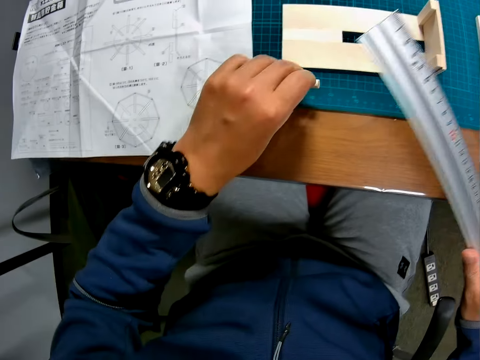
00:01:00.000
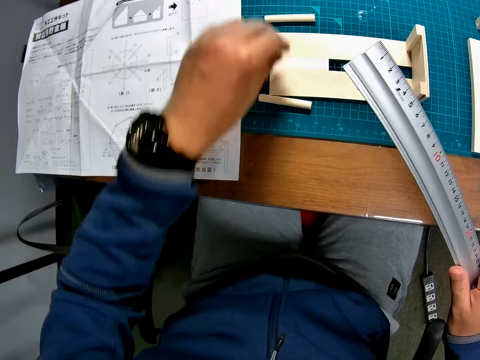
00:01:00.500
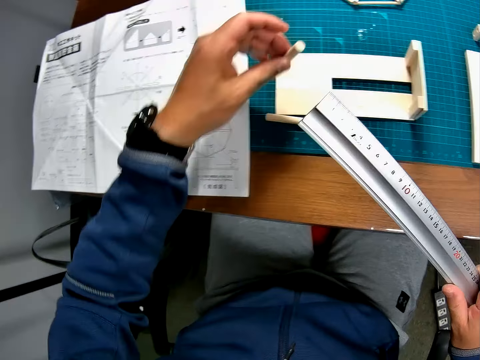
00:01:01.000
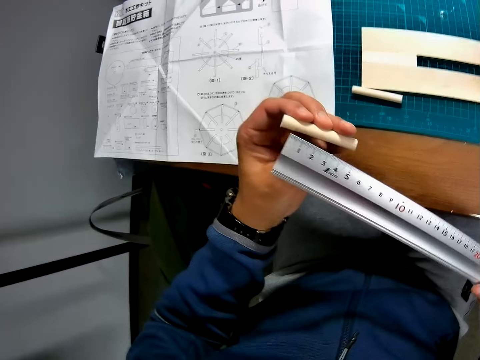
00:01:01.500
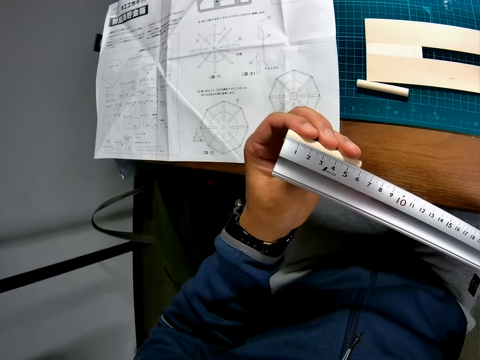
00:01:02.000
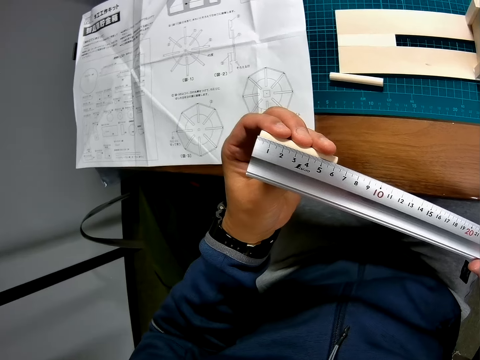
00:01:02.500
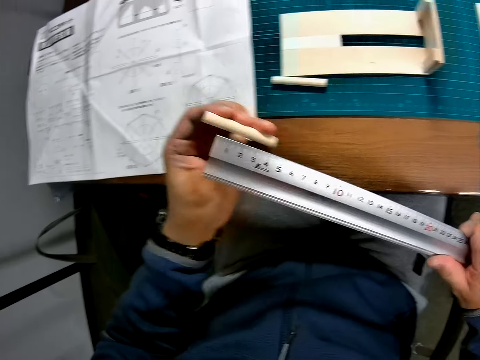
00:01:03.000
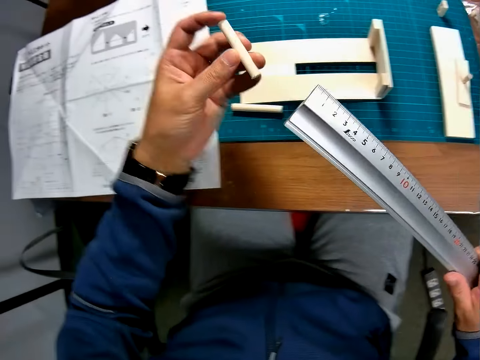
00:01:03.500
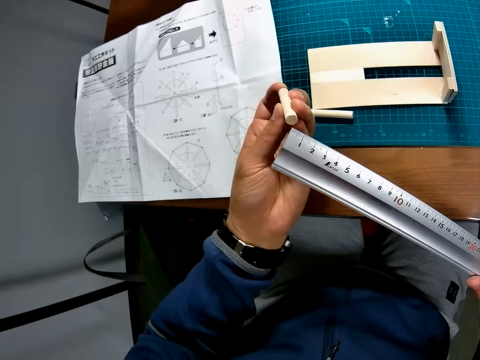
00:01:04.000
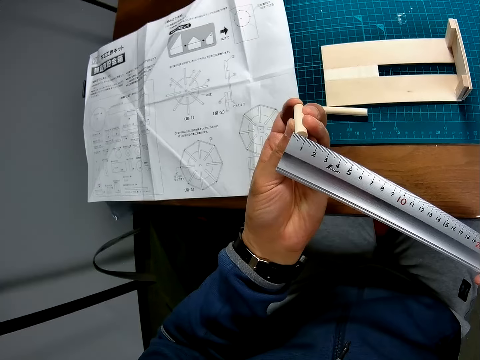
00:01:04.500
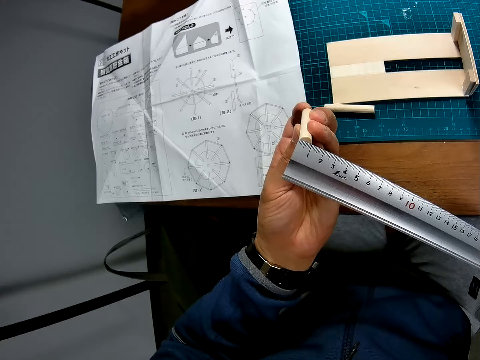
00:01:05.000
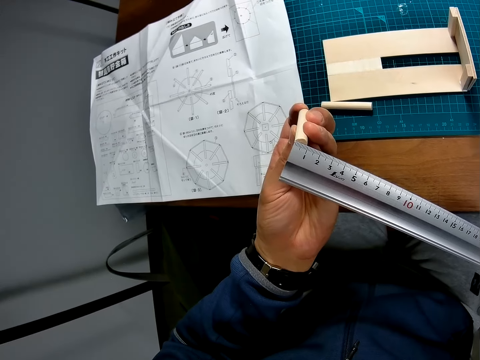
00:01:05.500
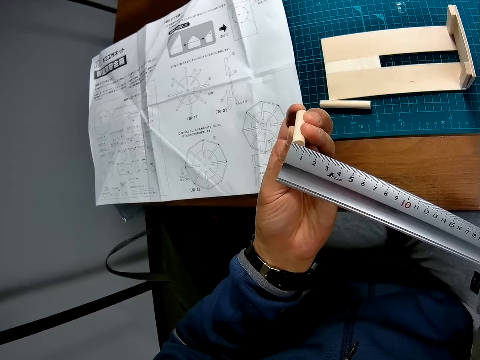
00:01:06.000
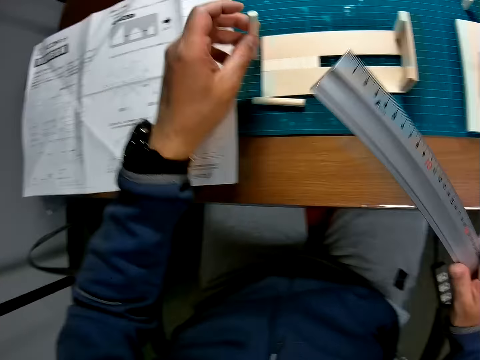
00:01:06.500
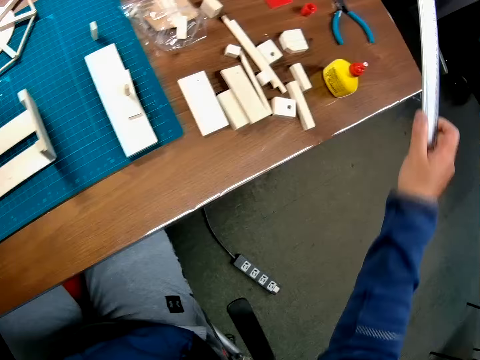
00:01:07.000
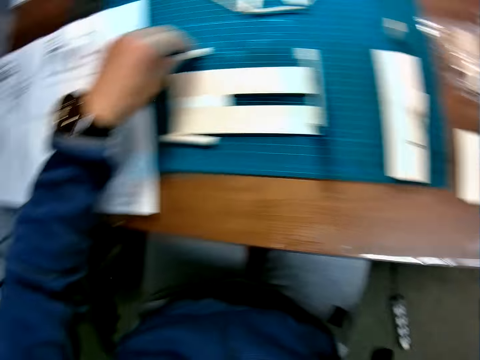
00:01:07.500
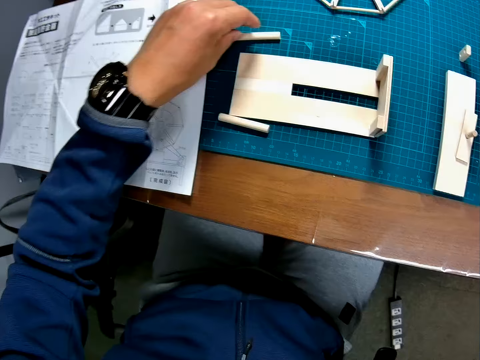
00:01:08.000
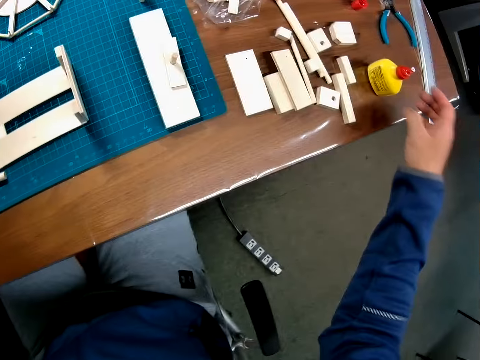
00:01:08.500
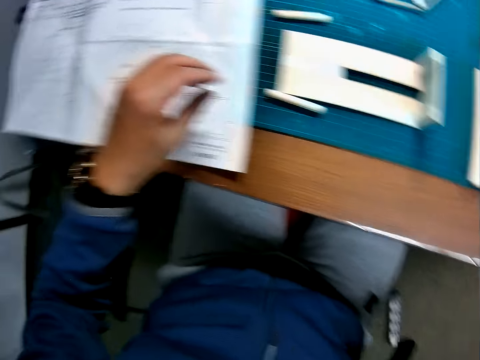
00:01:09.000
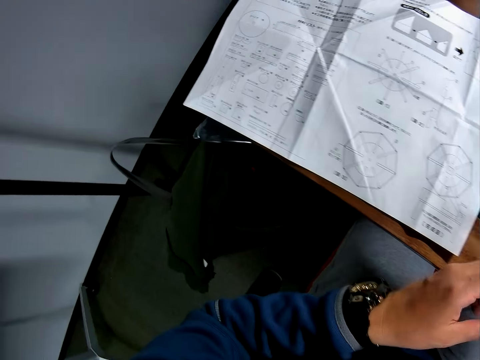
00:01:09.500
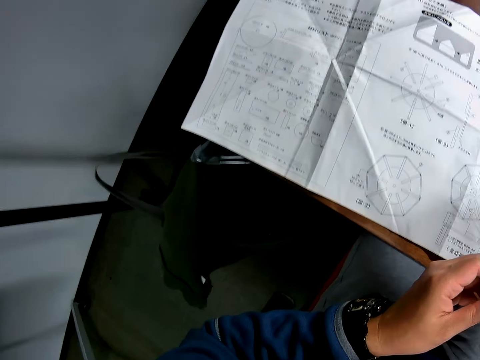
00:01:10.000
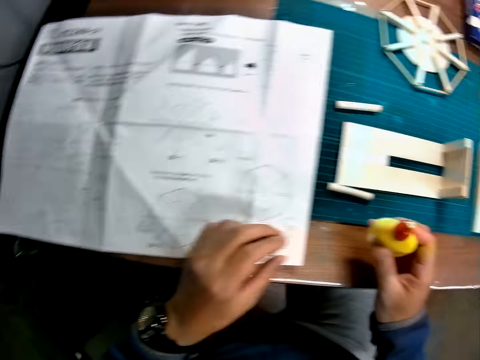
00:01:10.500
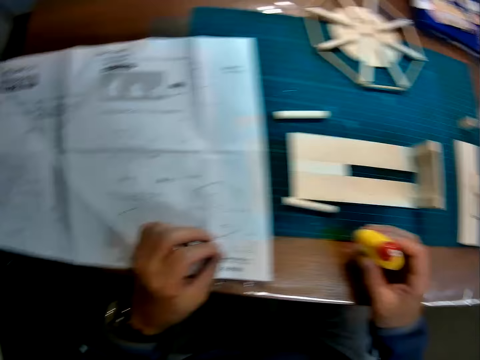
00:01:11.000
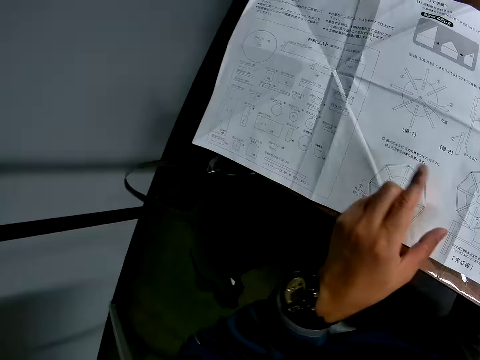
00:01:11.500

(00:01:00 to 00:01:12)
The camera wearer puts down a piece of wood on a cutting mat. He picks up the piece of wood from the cutting mat. He measures the piece of wood with a measuring ruler. He flips the piece of wood with a hand. He measures the piece of wood with the measuring ruler. He puts down the measuring ruler on a table. He puts down the piece of wood on the cutting mat. He picks up a glue bottle from the table with his right hand.

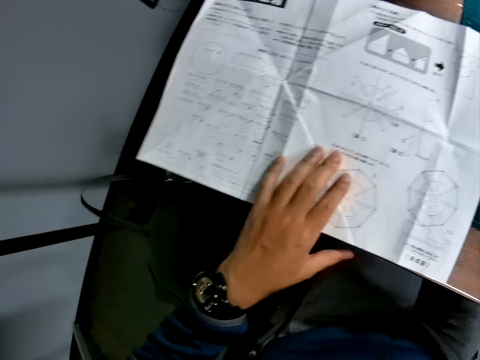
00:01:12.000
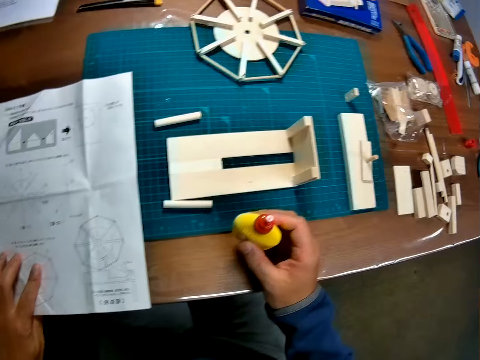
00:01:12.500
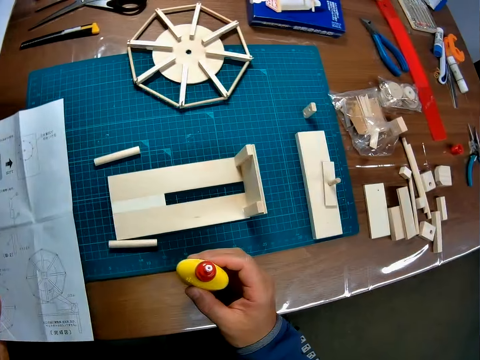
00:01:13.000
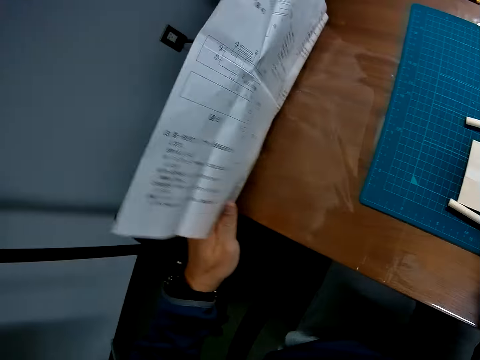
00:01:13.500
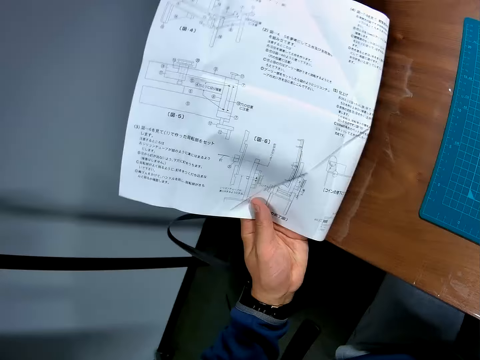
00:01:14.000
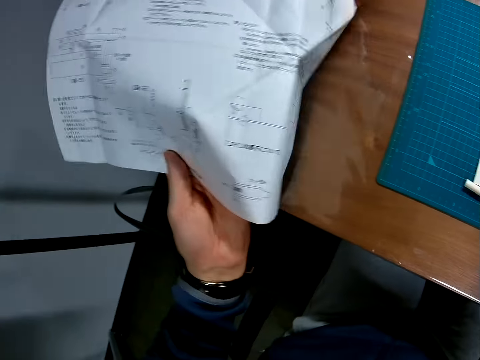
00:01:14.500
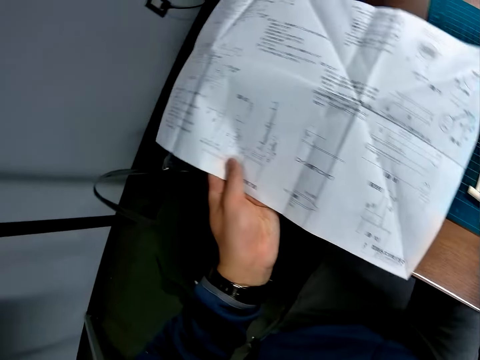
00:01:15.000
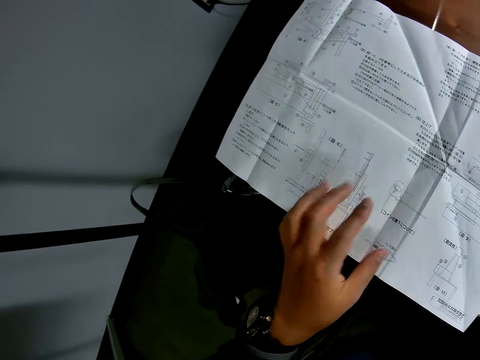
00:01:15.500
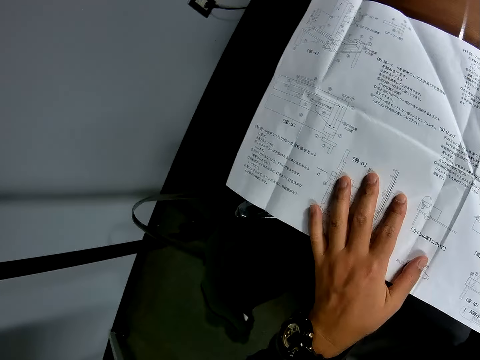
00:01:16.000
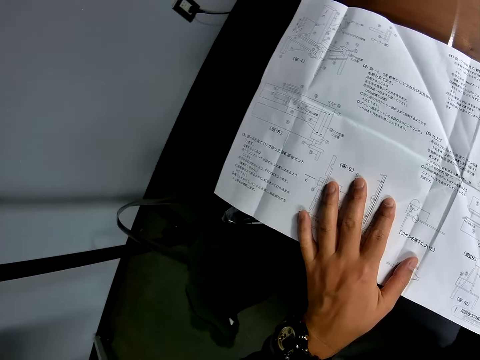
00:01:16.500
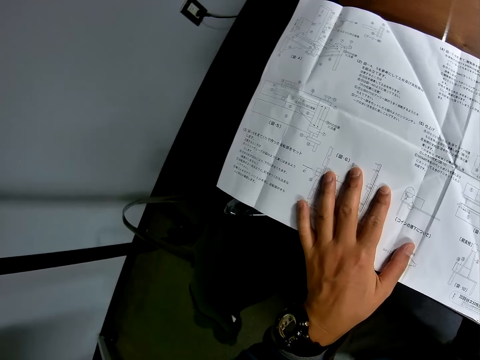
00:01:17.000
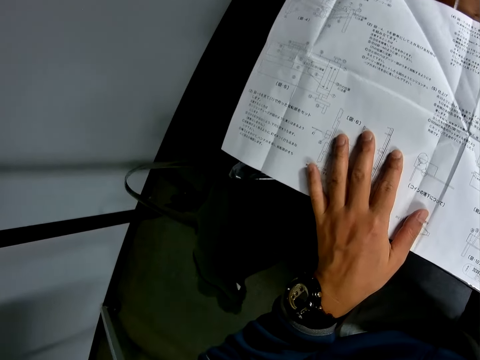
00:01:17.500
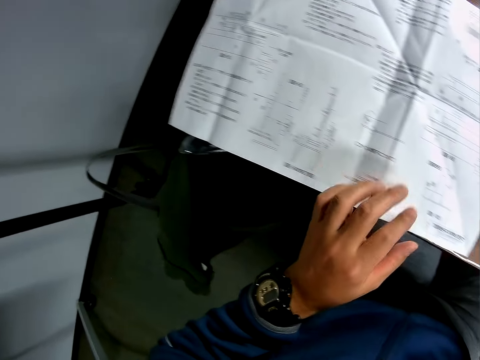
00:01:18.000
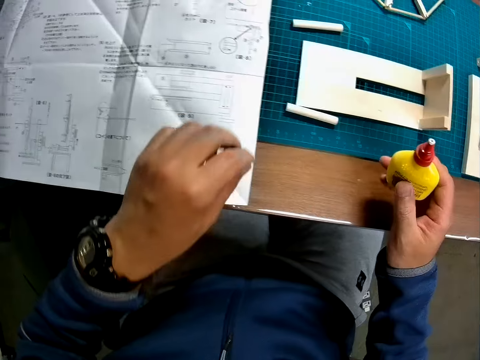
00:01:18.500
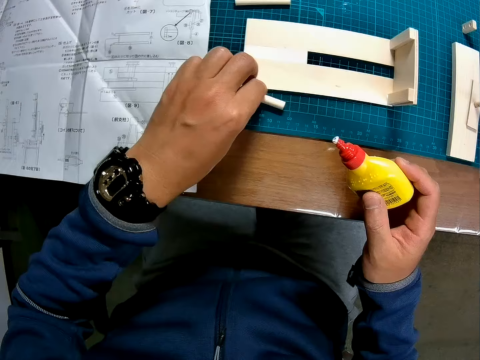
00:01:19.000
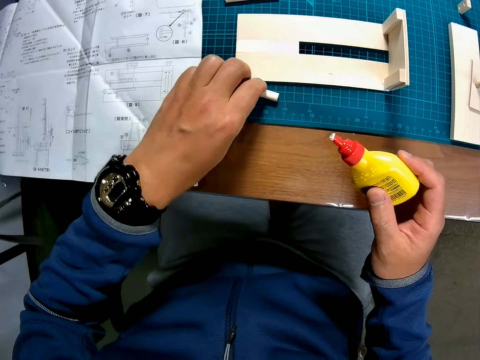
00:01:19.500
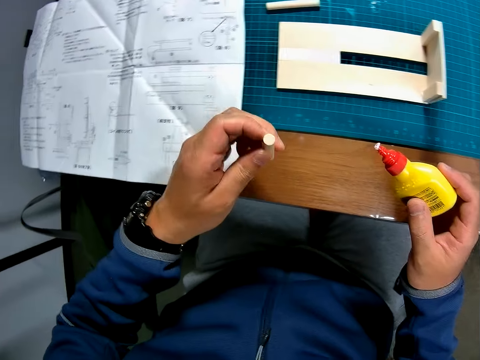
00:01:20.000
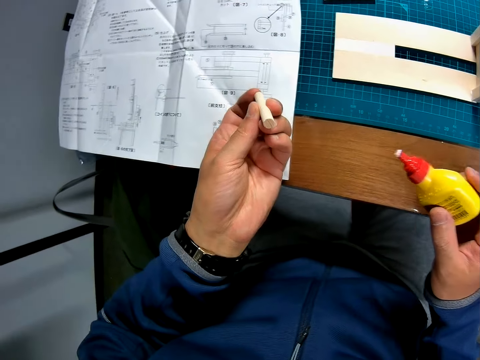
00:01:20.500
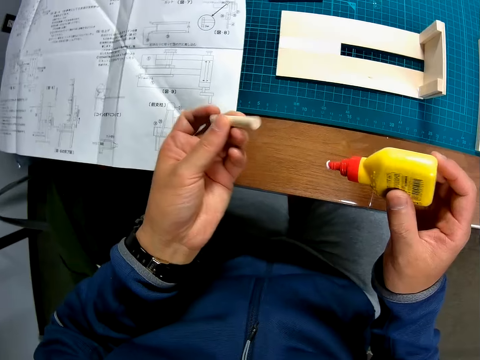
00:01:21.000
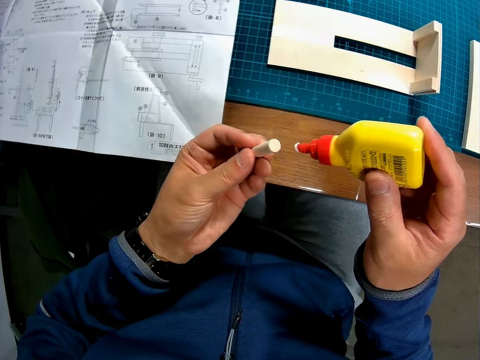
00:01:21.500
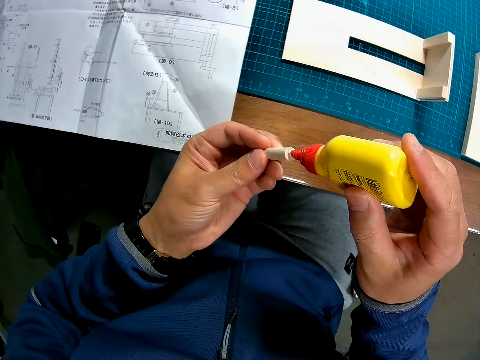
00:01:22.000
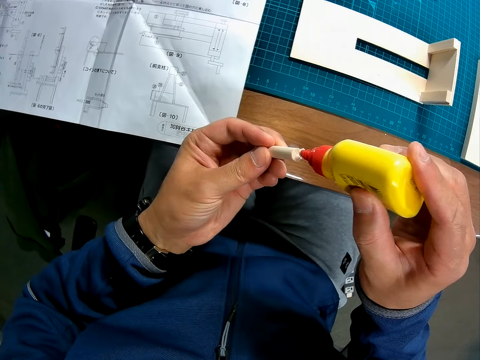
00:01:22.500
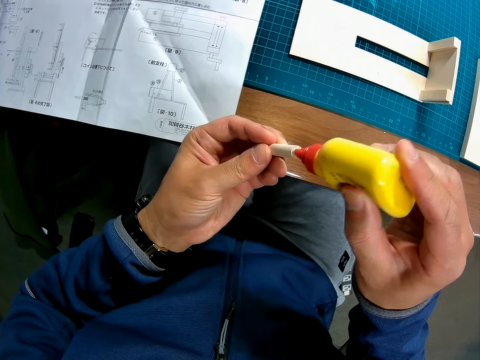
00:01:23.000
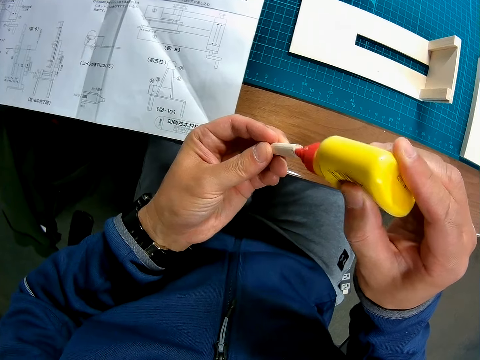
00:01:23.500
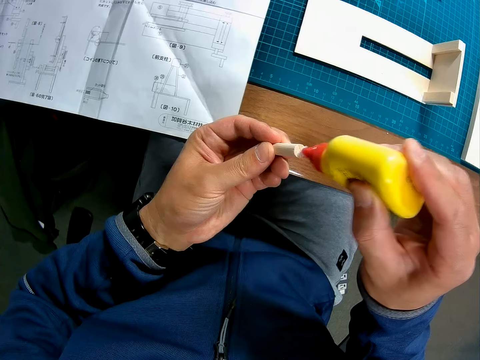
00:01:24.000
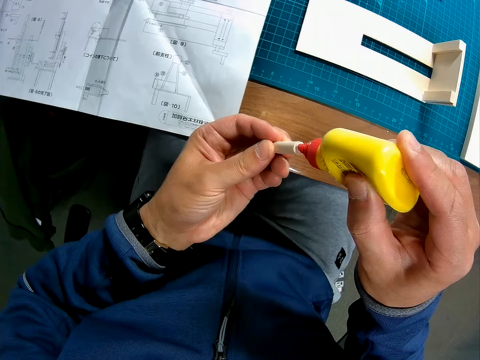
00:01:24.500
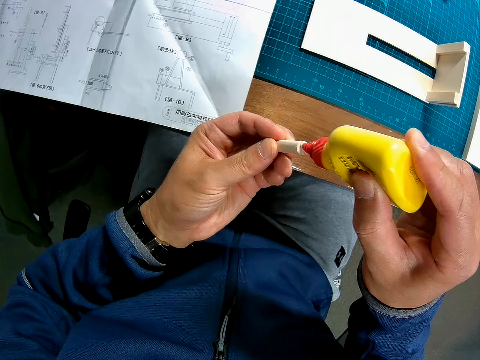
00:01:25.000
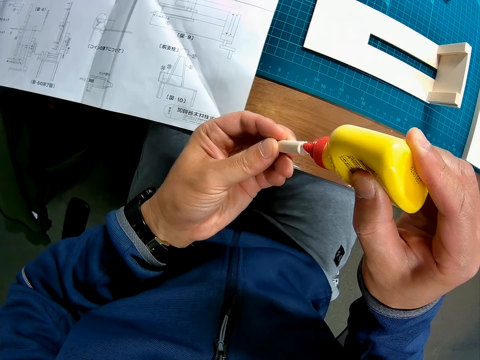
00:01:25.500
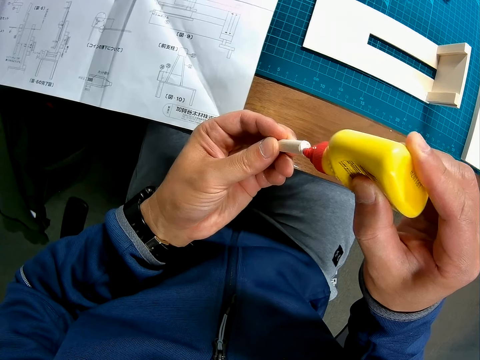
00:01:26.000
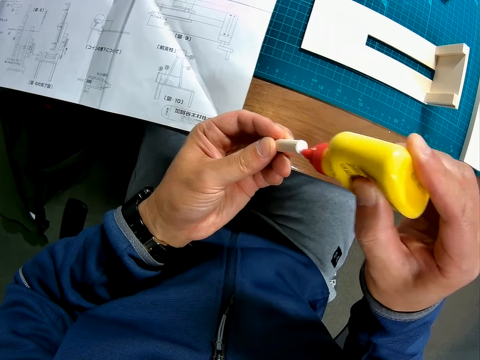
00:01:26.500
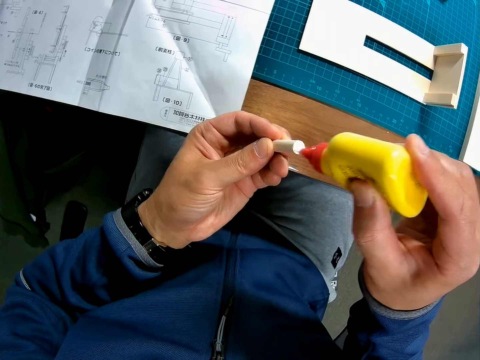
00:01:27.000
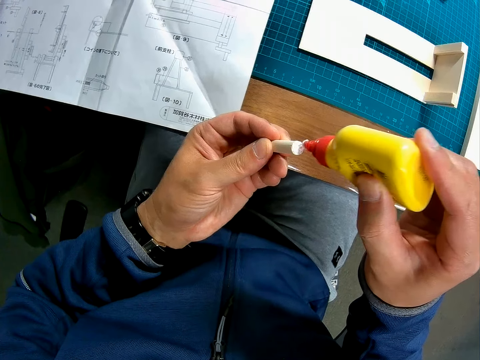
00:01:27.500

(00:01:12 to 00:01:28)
The camera wearer puts a glue bottle on a table. He flips a piece of paper manual on the table with his left hand. He holds the piece of paper manual on the table with a hand. He looks at the piece of paper manual on the table. He picks up the glue bottle from the table. He picks up a piece of wood from a cutting mat. He glues the piece of wood with super glue.
